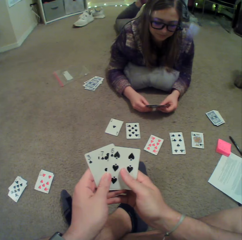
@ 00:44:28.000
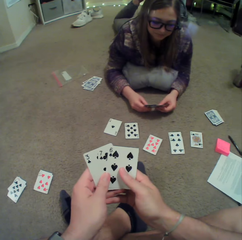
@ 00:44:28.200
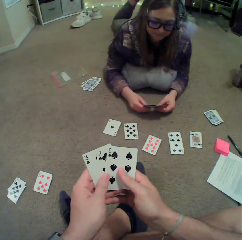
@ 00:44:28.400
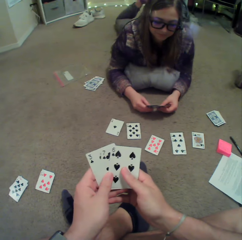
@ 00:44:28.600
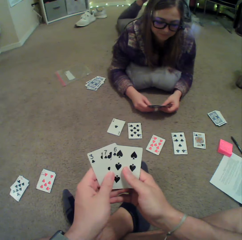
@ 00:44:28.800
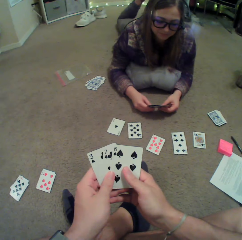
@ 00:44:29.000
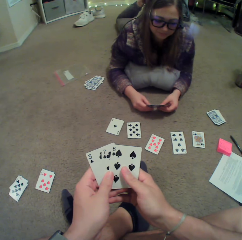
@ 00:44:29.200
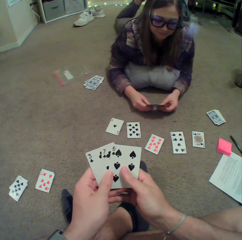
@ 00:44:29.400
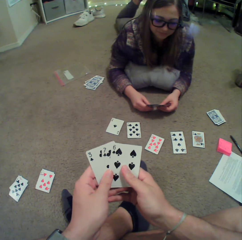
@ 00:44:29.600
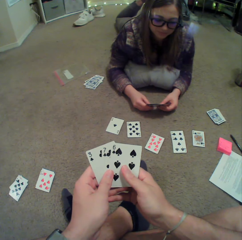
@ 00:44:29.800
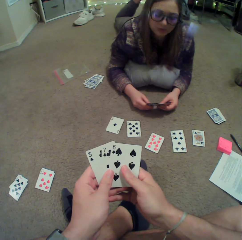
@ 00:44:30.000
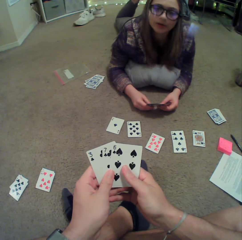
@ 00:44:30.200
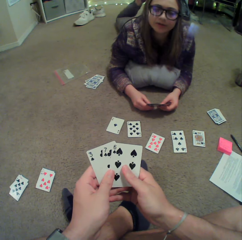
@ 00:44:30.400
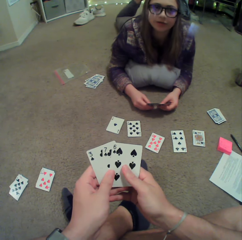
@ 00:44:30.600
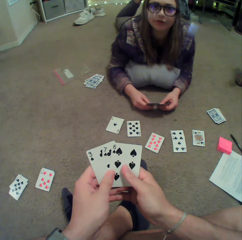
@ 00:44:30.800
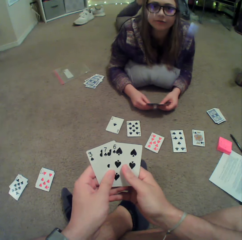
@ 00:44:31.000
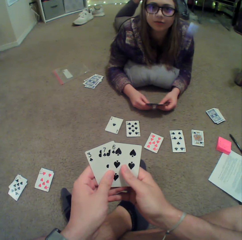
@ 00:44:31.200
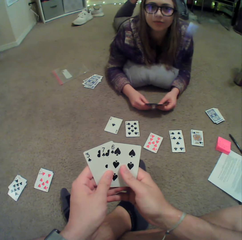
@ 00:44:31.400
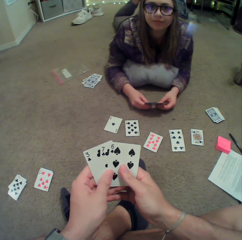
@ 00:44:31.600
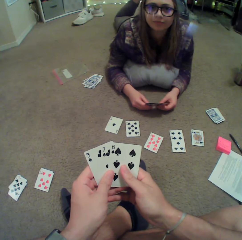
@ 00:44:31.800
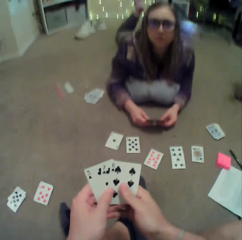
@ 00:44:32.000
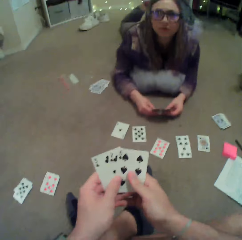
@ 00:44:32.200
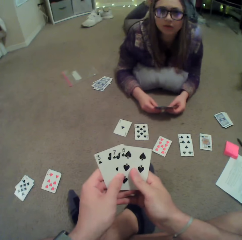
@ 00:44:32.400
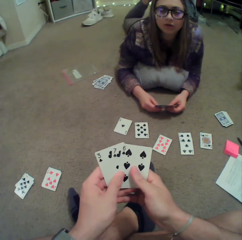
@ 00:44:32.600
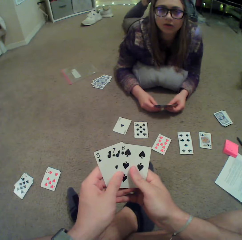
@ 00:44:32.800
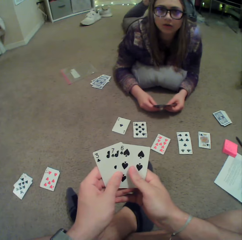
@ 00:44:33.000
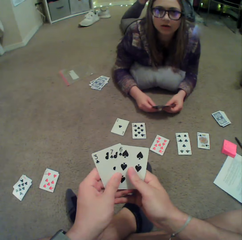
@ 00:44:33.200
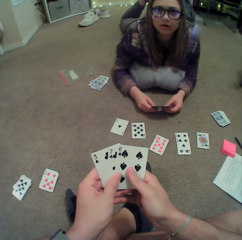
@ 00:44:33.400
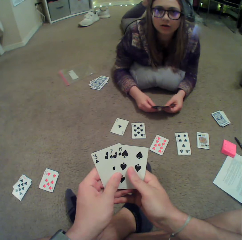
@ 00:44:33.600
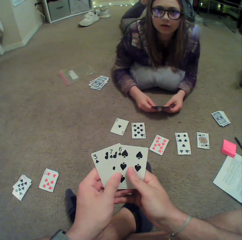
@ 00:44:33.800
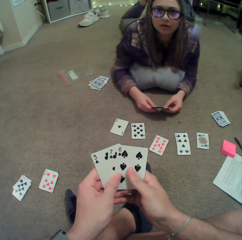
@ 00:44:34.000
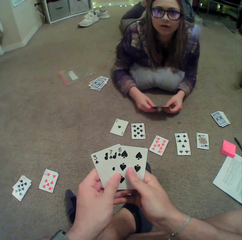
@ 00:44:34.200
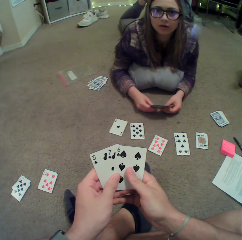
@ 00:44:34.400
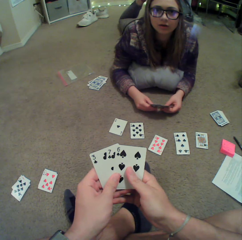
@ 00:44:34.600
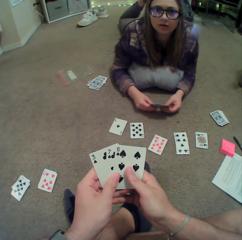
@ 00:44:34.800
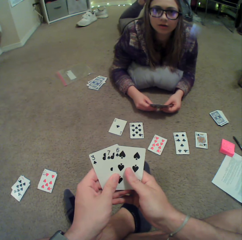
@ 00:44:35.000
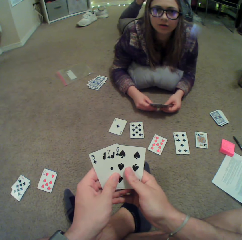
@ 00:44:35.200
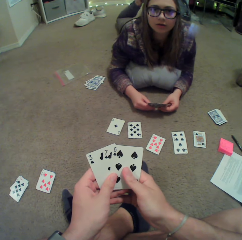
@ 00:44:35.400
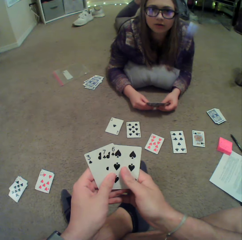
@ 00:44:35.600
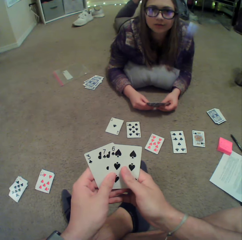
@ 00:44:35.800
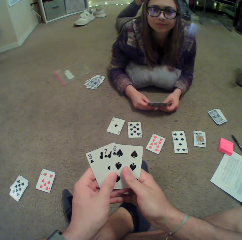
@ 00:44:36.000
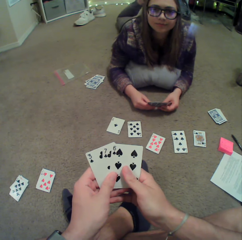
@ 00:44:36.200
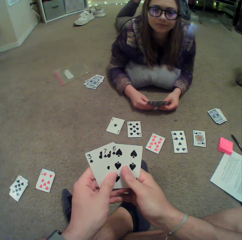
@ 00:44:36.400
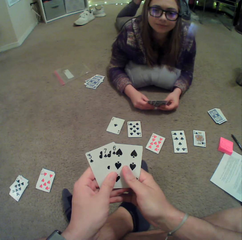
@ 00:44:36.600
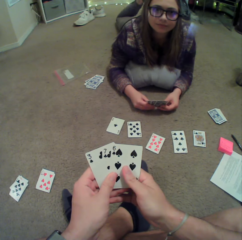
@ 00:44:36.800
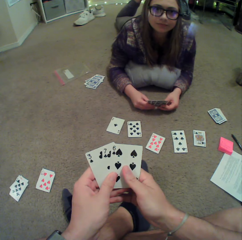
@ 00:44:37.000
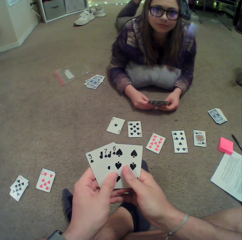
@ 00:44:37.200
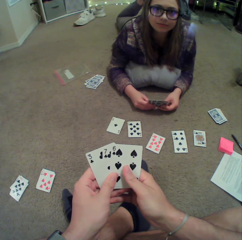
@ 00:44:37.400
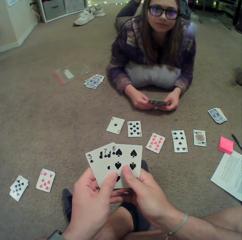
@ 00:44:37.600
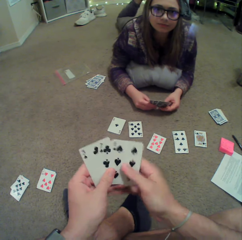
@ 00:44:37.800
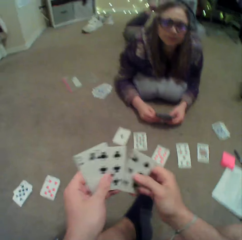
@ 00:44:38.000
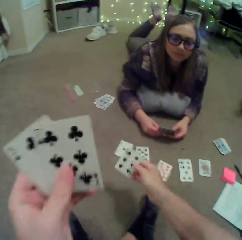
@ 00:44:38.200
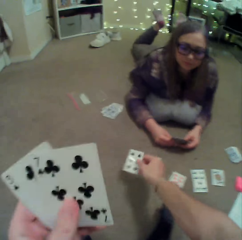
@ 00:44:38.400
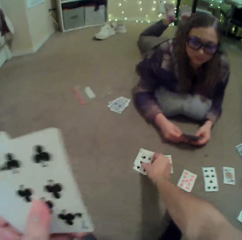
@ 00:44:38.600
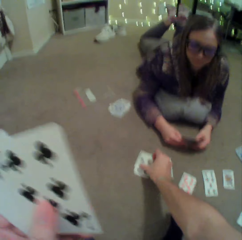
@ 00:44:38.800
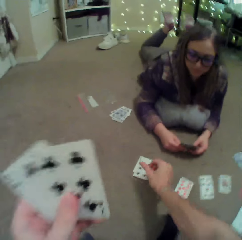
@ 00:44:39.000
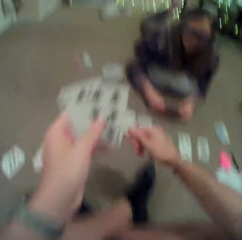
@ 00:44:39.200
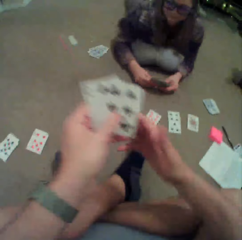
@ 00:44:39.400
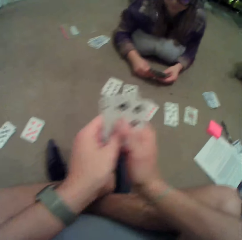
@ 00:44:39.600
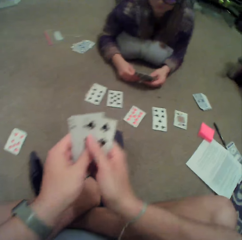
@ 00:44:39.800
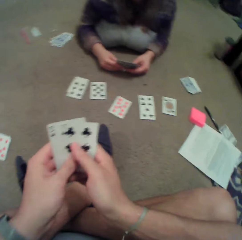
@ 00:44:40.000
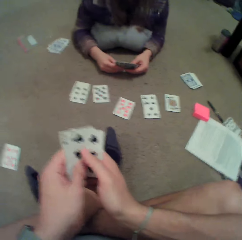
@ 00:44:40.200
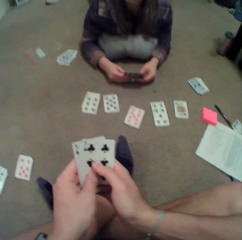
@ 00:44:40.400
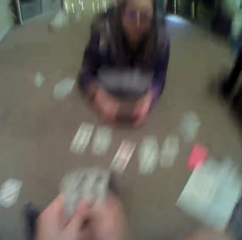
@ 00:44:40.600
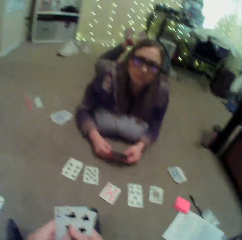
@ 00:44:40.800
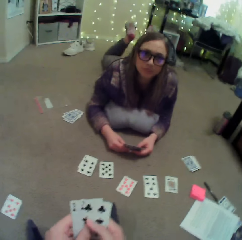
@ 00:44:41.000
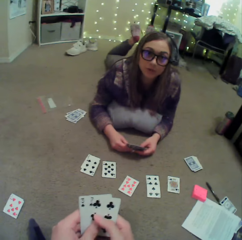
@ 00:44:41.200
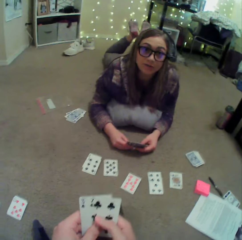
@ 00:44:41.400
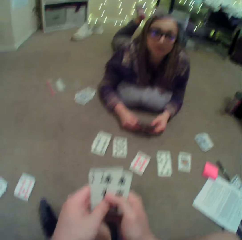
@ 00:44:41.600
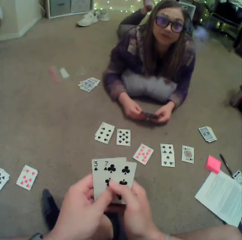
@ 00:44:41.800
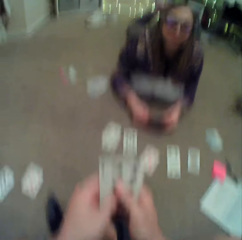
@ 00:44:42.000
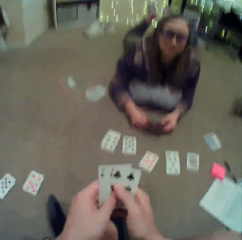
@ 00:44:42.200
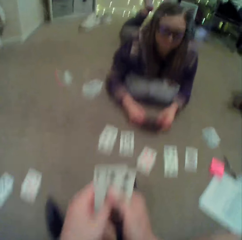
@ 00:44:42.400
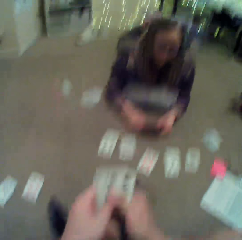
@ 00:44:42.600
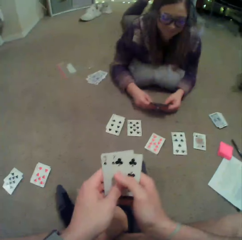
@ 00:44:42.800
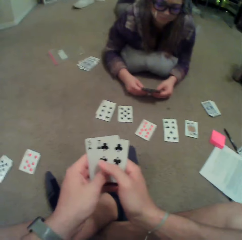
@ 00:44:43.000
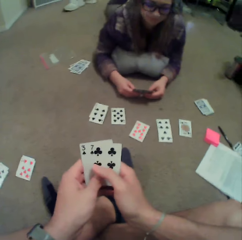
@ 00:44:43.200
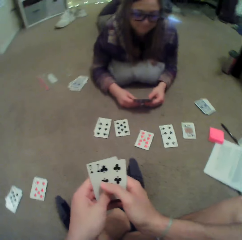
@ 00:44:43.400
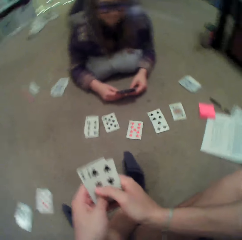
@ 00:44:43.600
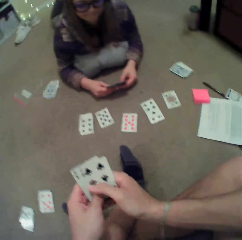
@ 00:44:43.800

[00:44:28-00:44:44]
The camera wearer puts a card on the floor. A person converses with the camera wearer.

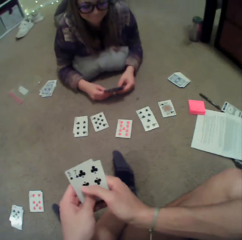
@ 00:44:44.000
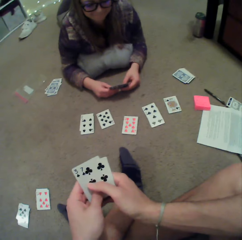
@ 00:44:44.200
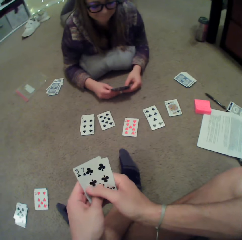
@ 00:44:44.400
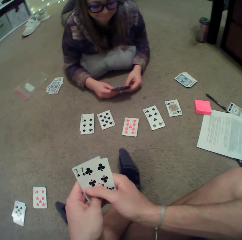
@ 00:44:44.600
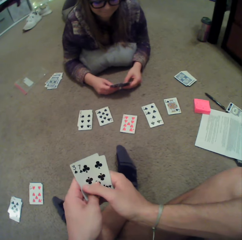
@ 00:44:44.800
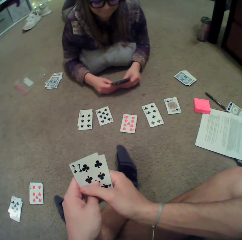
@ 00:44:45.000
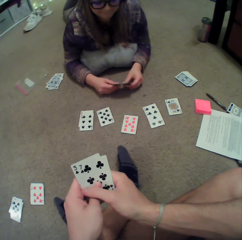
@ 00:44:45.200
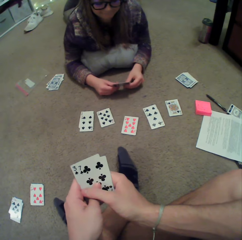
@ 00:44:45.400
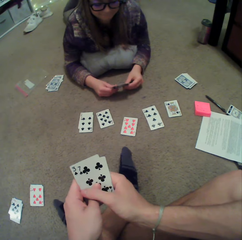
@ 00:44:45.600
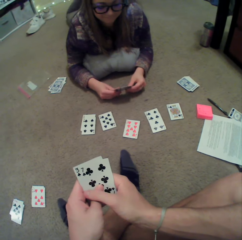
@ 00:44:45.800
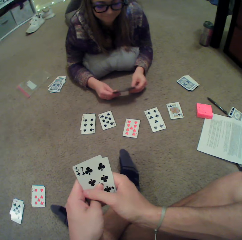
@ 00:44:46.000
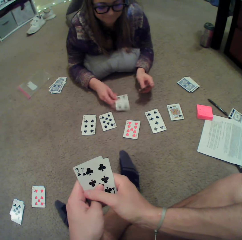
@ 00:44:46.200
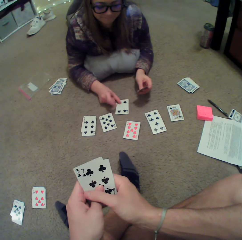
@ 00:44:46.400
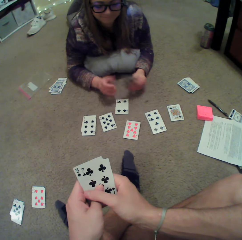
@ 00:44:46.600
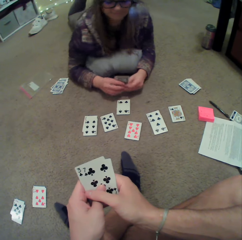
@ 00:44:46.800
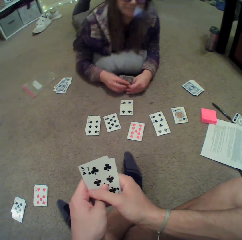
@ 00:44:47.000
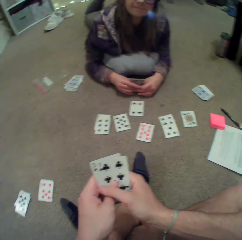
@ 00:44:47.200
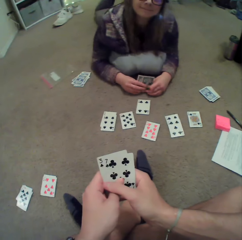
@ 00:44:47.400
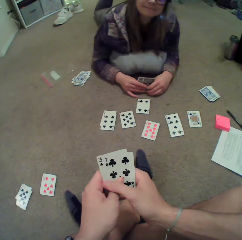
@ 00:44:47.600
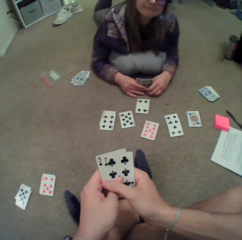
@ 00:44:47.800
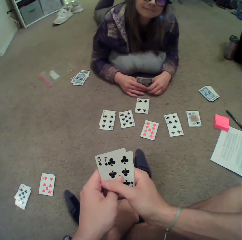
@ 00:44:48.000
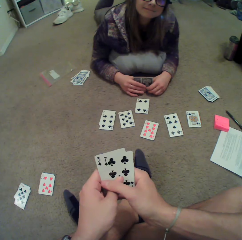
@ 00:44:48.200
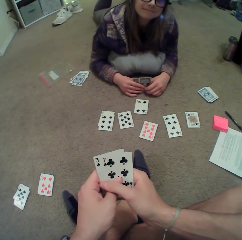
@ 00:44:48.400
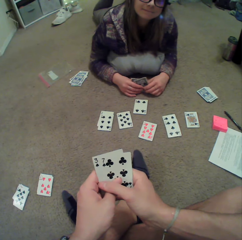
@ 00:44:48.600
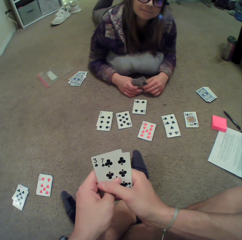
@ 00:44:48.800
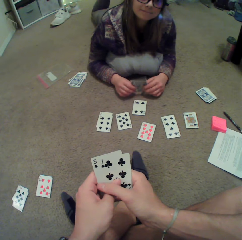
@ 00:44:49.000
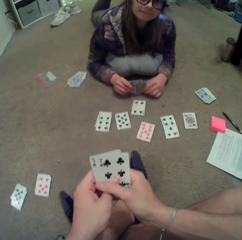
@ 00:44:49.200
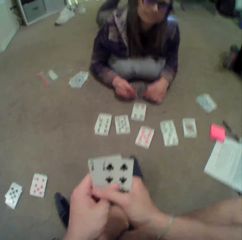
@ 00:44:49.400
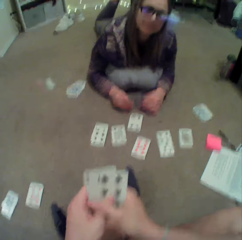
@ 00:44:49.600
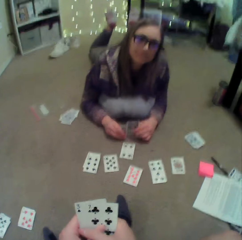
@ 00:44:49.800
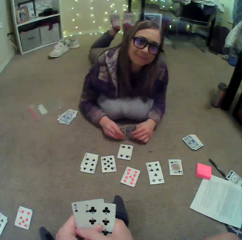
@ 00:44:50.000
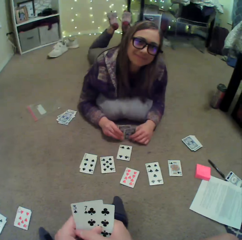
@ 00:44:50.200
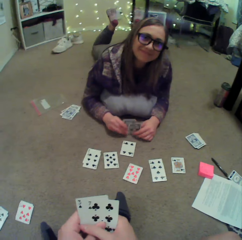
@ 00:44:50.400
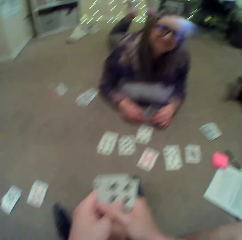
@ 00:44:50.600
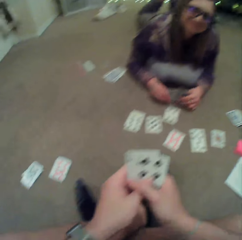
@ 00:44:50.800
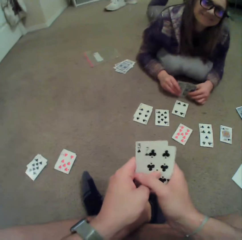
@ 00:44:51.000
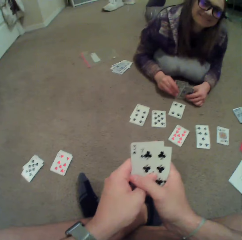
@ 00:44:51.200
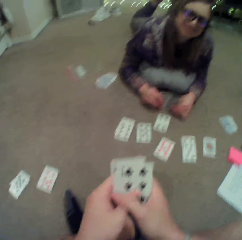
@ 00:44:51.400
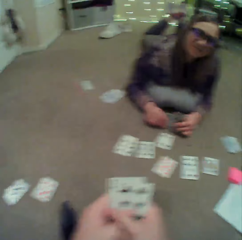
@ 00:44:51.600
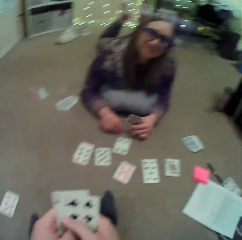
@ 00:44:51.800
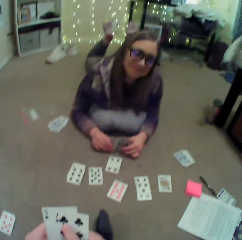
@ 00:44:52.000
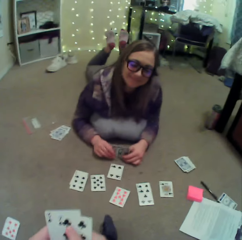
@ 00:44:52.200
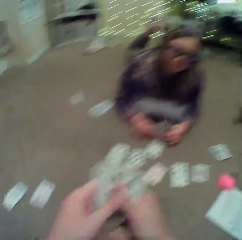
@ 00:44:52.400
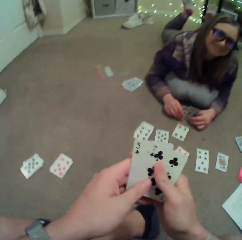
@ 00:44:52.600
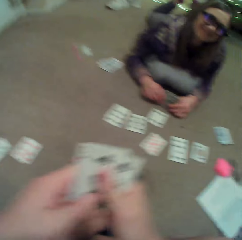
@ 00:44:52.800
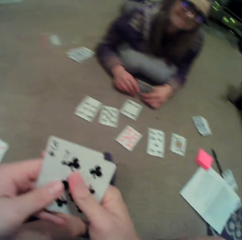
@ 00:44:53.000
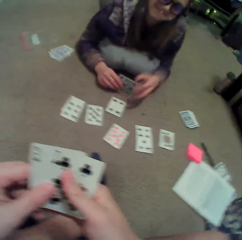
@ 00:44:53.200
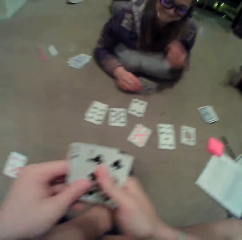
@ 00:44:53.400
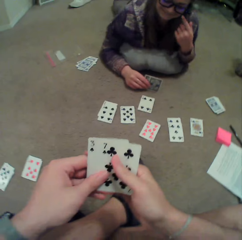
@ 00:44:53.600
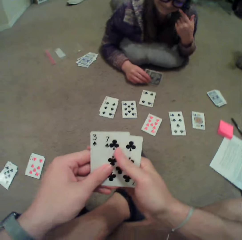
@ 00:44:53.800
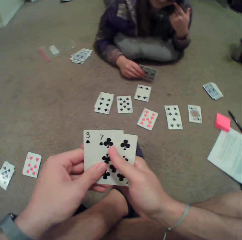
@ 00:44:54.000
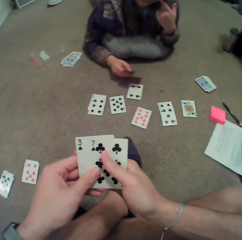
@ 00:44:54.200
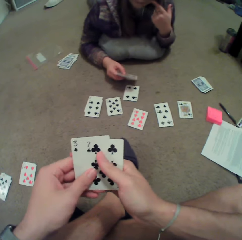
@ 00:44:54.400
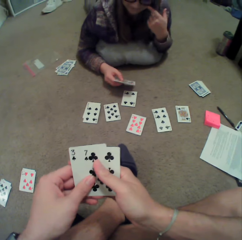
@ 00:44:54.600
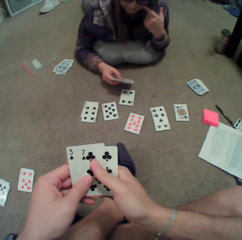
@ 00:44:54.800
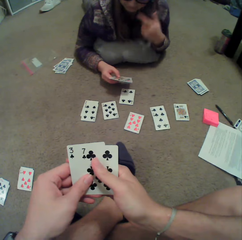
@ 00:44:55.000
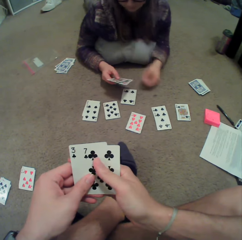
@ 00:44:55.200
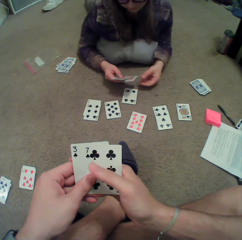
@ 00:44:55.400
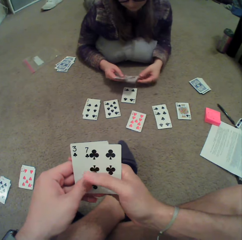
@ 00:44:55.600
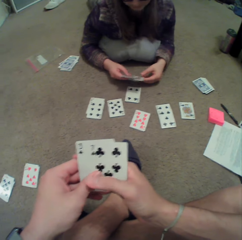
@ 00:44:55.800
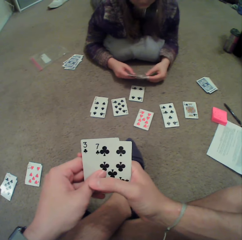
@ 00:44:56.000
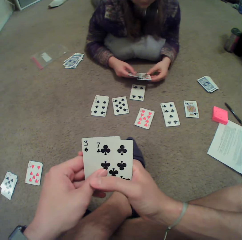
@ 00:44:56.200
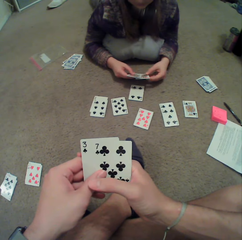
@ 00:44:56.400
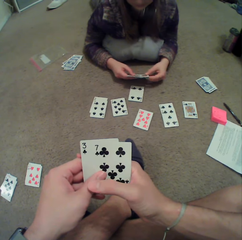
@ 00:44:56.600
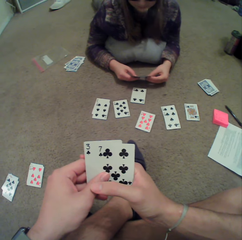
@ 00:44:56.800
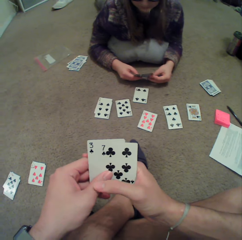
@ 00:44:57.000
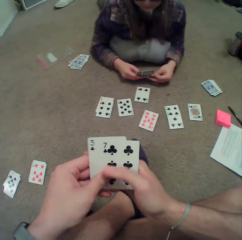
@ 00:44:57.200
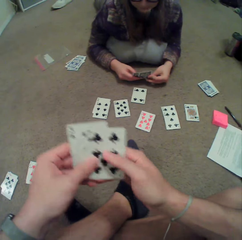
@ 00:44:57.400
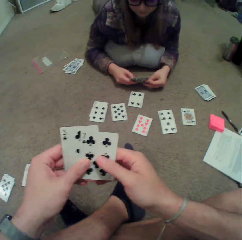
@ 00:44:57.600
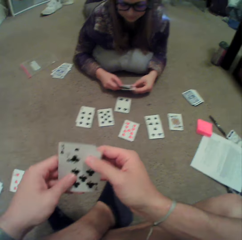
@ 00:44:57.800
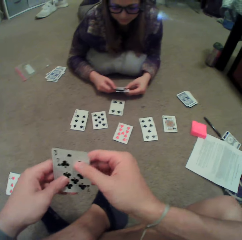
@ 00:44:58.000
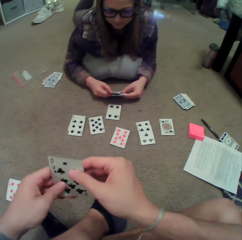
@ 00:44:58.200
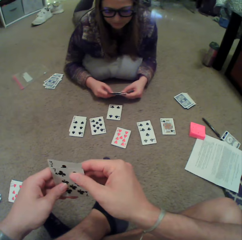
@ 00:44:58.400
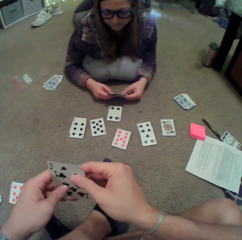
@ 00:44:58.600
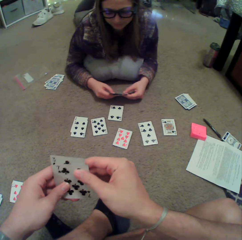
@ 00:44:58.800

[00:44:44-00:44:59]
A lady puts a card on the floor. The lady converses with the camera wearer. The lady touches the face. The camera wearer looks around.
